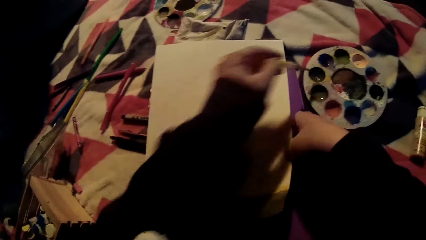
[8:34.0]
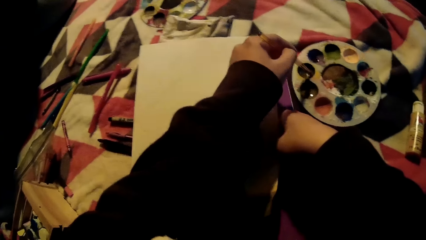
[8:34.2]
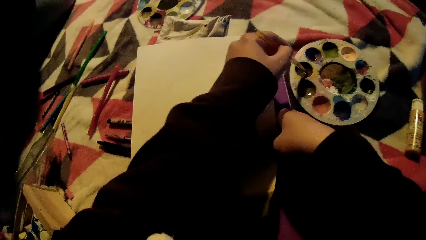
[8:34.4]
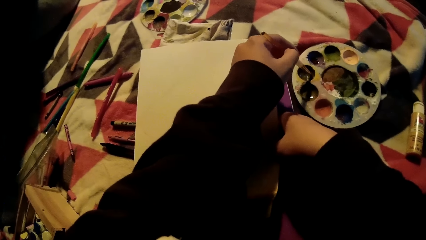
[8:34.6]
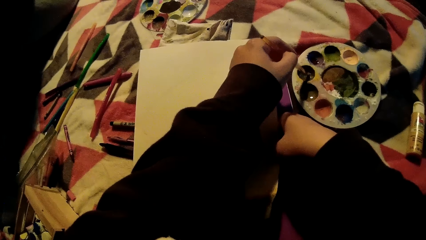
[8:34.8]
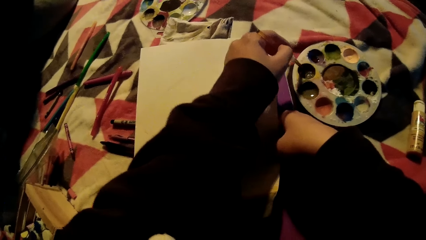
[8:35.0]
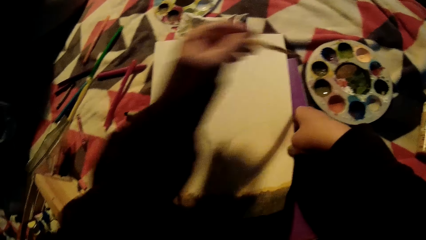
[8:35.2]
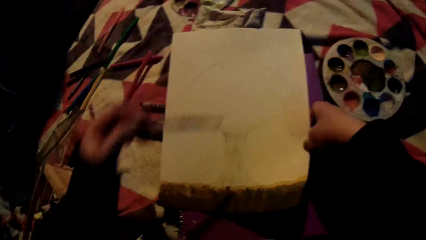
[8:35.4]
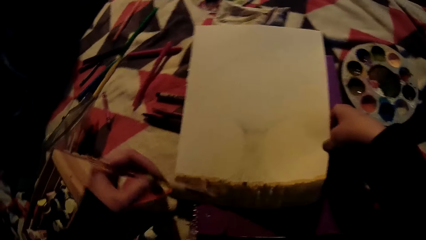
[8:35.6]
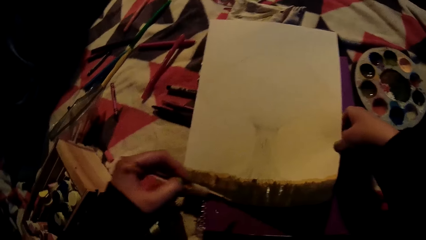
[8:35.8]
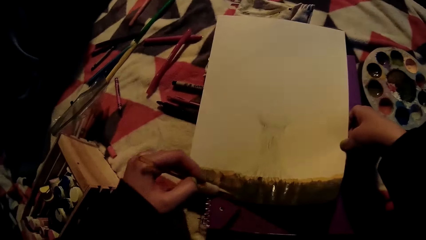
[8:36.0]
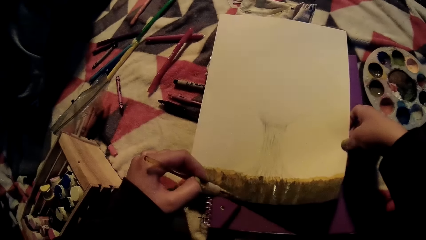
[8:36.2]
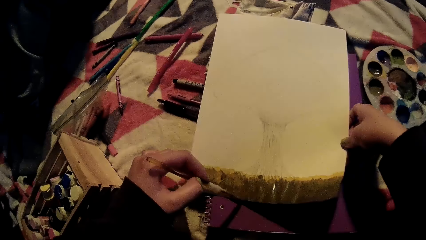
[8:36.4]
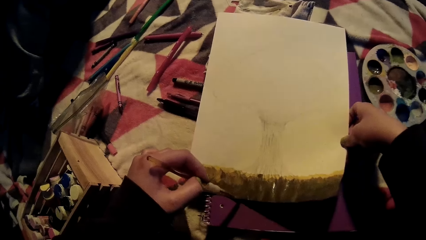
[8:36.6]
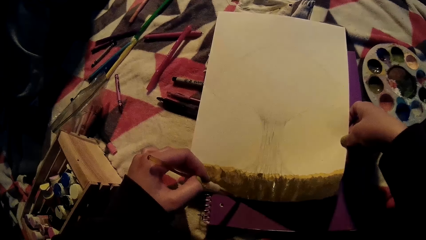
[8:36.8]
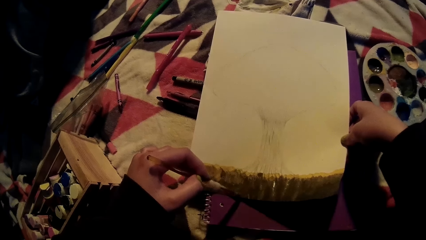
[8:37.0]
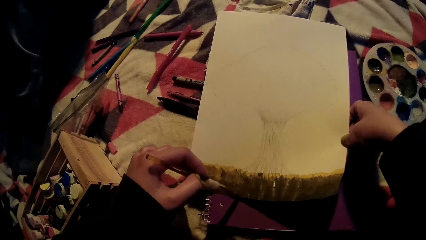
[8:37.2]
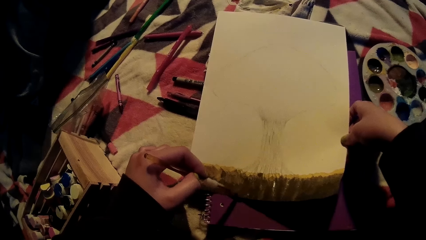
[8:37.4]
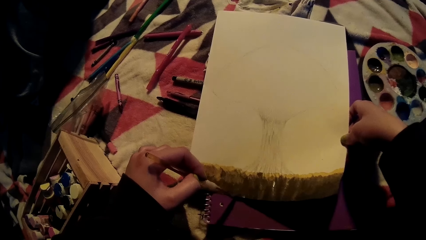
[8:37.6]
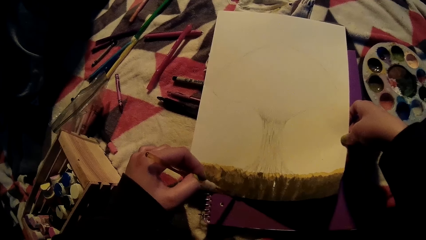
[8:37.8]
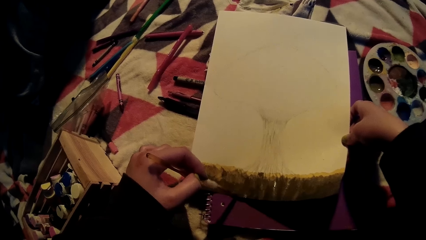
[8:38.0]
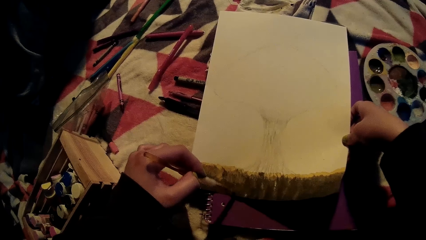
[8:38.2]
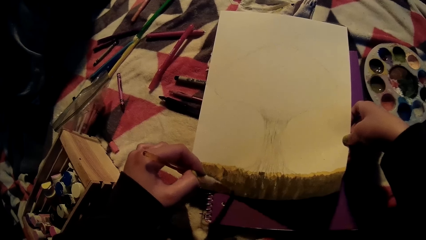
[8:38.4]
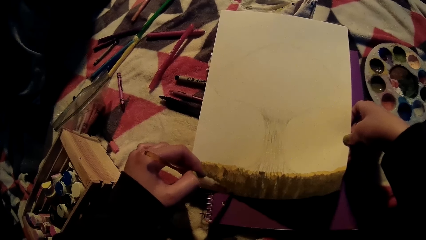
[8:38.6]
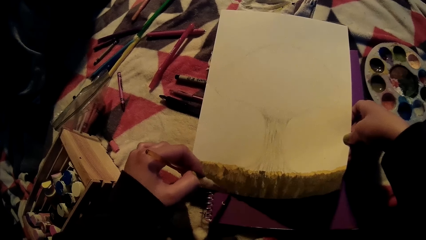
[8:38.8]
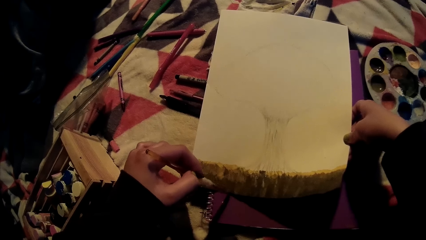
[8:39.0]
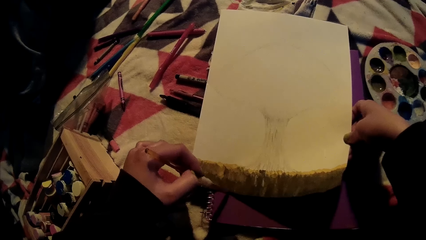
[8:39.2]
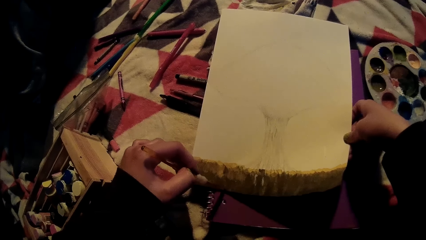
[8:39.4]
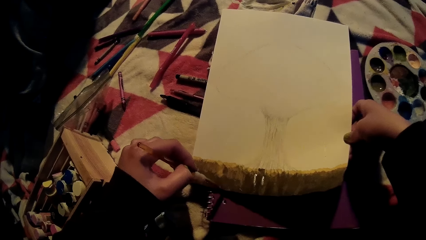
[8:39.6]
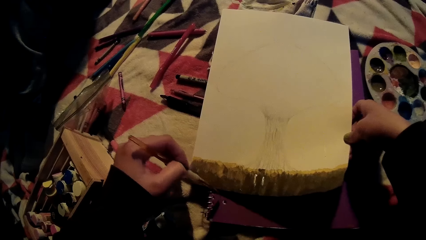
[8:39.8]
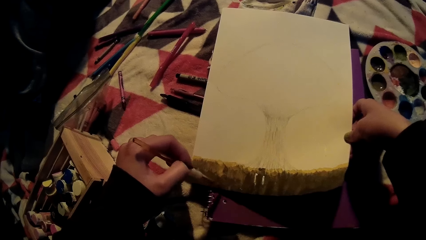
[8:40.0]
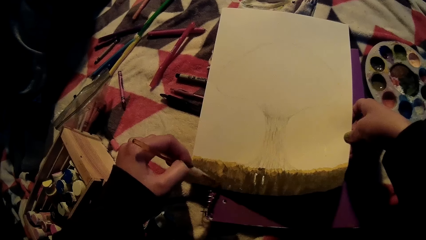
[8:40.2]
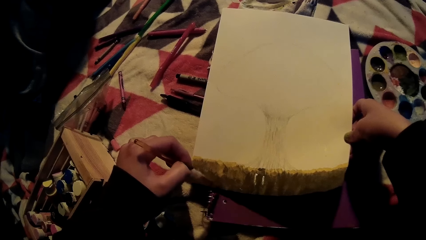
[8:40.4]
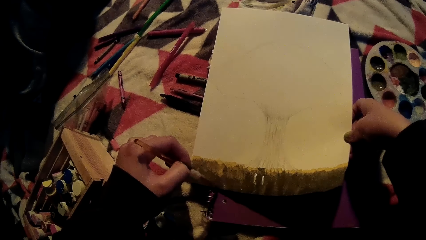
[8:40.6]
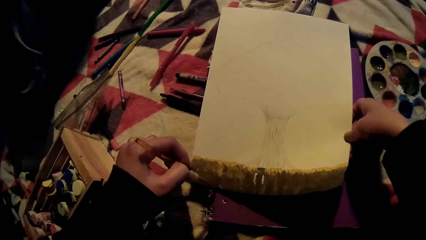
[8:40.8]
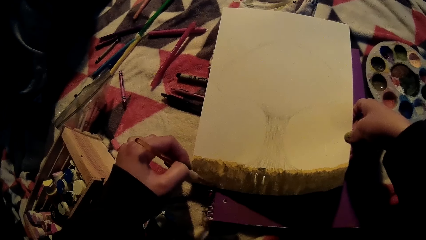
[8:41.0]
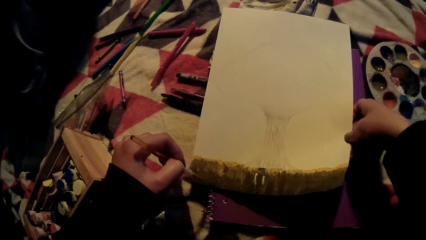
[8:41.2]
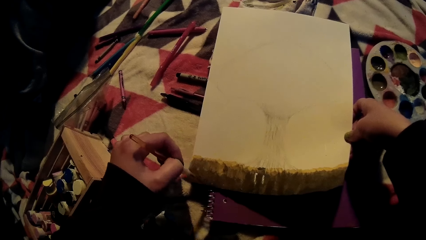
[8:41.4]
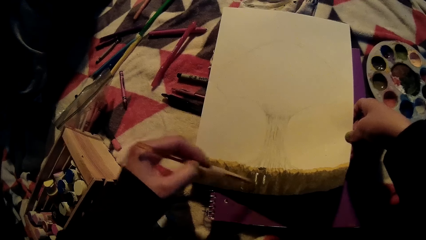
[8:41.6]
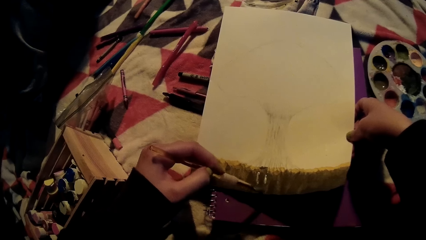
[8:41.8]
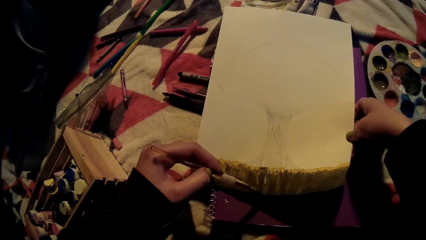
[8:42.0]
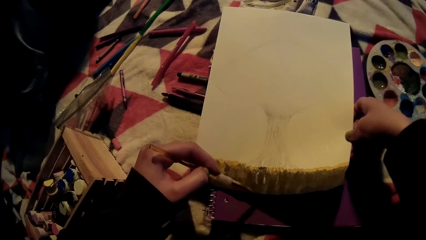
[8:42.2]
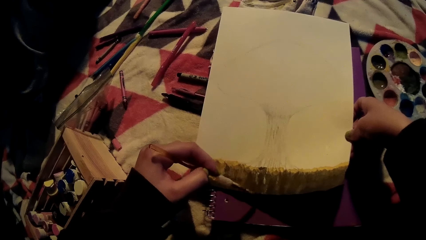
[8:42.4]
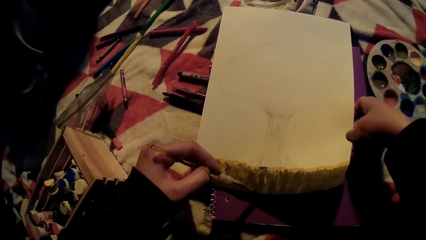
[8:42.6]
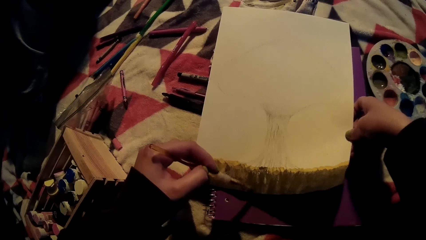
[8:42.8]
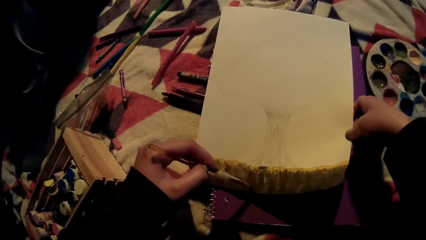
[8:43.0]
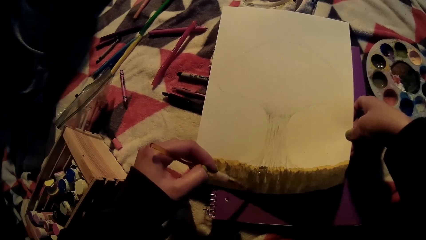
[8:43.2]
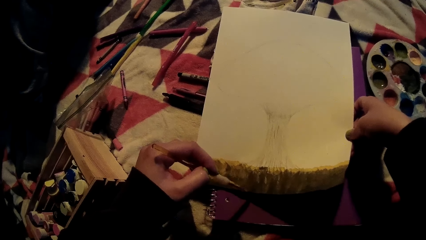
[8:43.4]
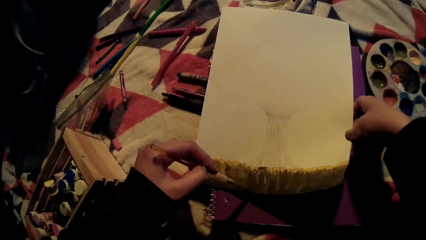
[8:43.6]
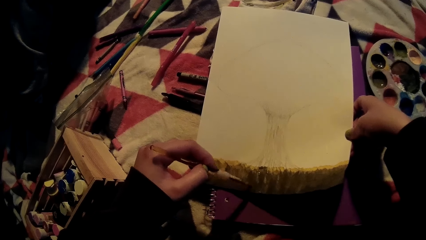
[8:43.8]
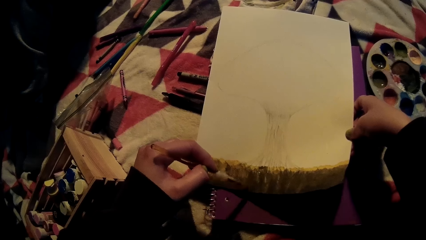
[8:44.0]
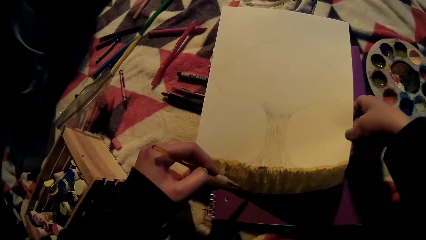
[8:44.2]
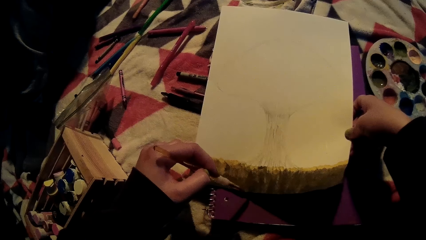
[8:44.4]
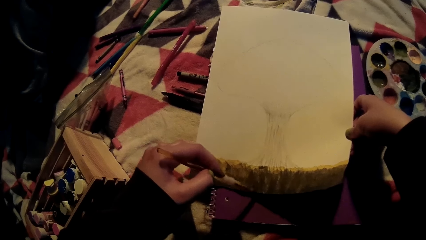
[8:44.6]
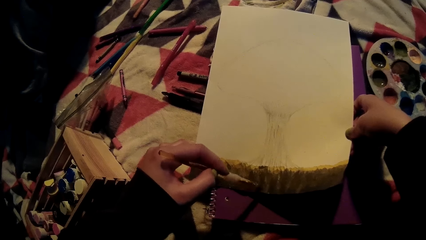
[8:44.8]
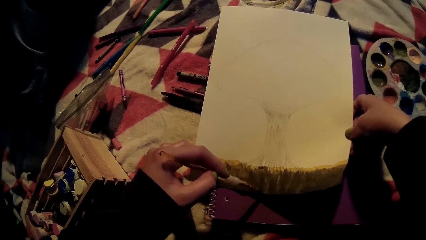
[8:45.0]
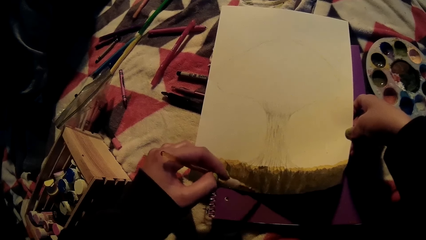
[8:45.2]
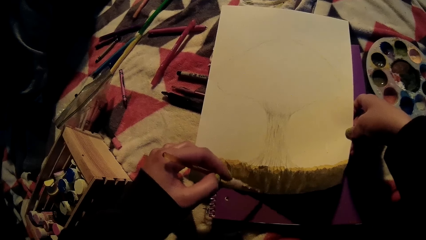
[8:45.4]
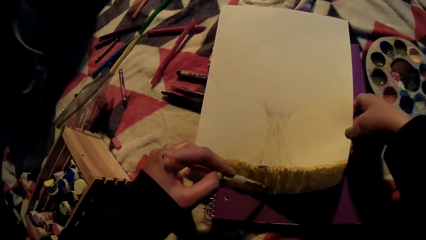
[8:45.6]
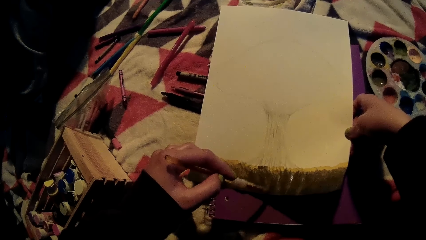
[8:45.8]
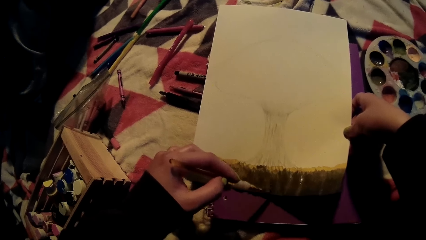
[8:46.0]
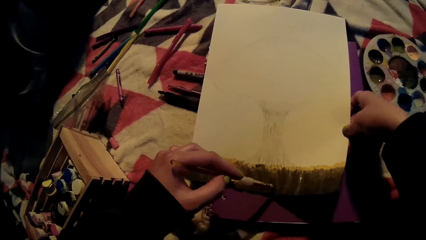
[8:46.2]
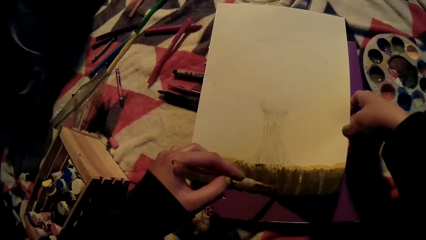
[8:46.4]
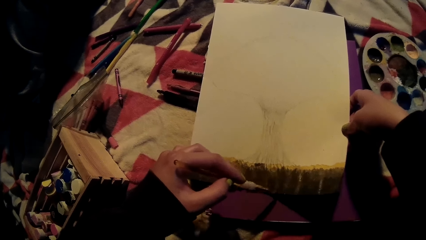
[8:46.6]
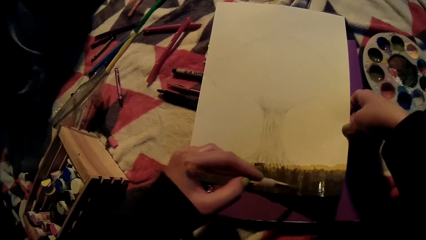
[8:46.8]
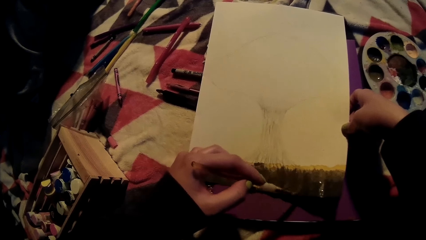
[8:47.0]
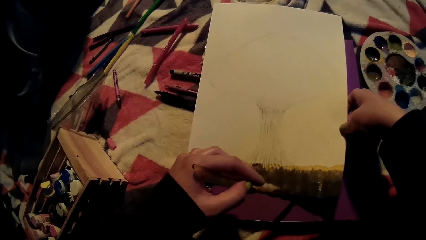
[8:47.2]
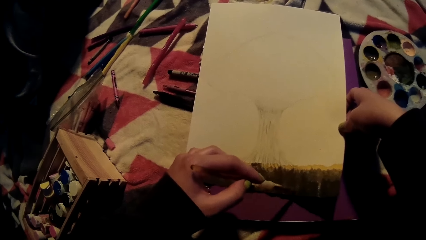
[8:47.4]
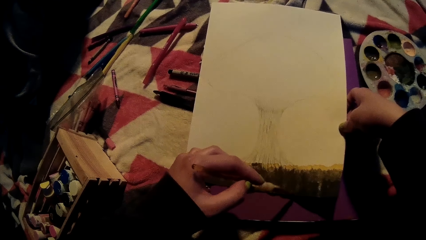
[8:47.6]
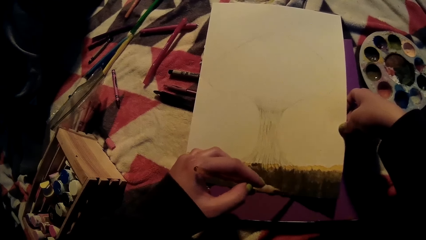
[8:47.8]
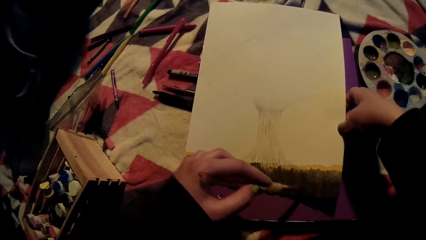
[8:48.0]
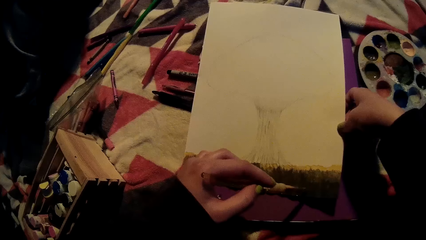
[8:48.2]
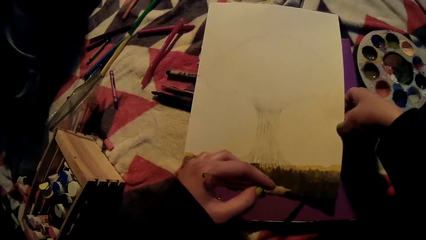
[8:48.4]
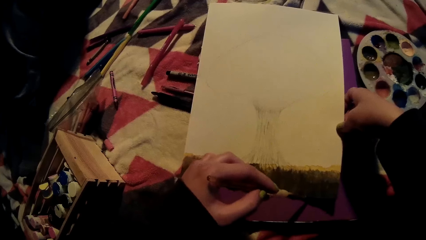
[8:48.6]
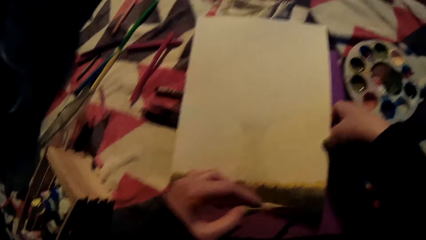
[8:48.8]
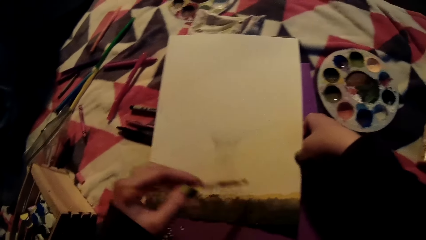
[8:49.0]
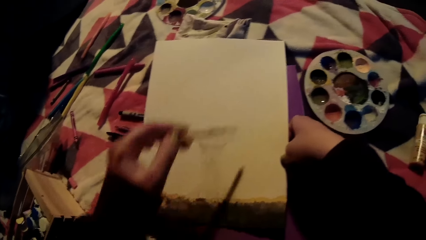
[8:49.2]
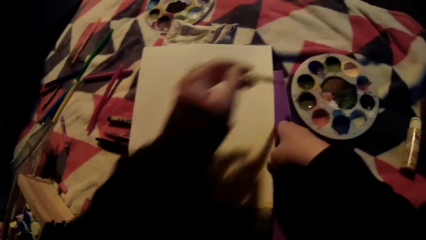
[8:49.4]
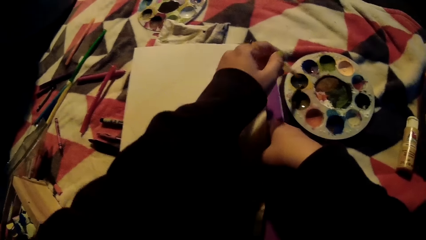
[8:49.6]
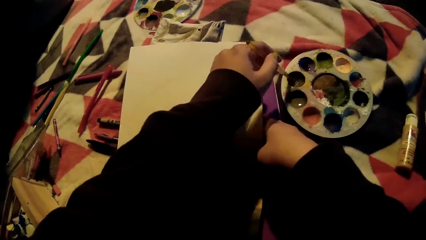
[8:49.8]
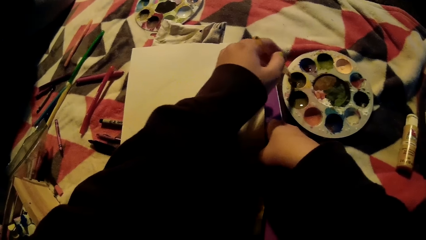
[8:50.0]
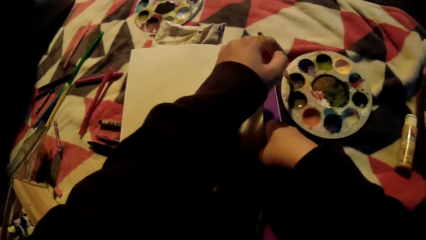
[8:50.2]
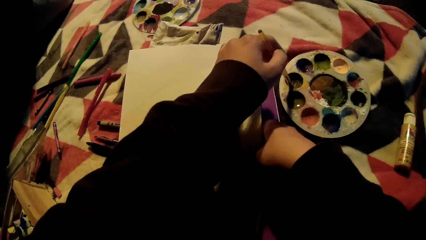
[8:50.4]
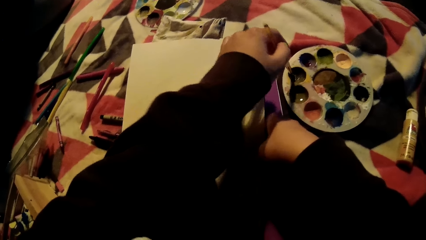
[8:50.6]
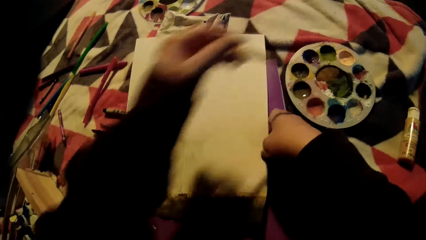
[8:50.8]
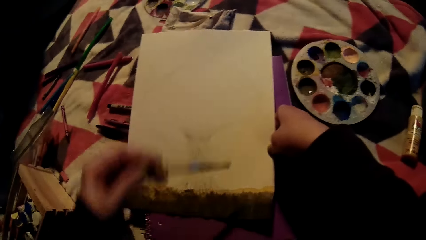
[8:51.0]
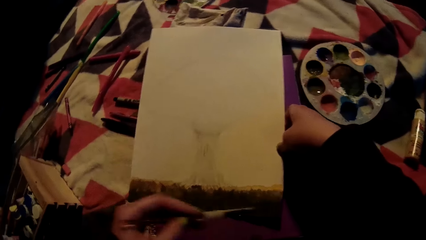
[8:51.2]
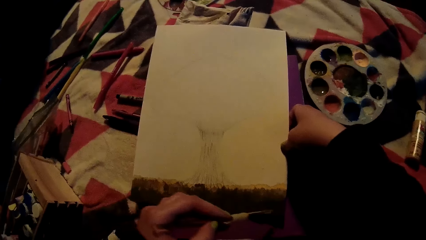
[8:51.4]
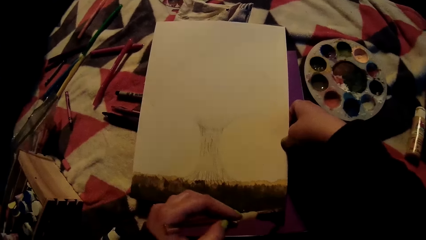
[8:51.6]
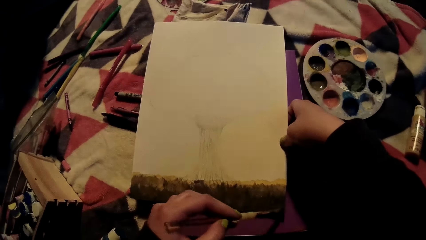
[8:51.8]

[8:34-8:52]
The camera wearer dips the brush into the container with her left hand. She paints on the book with the brush in her left hand. She dips the brush into the container with her left hand.
